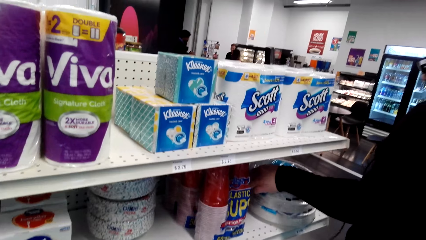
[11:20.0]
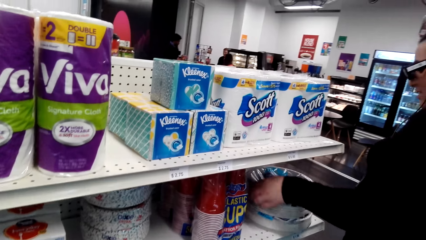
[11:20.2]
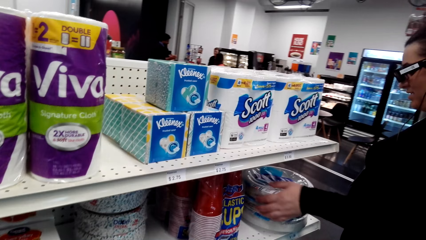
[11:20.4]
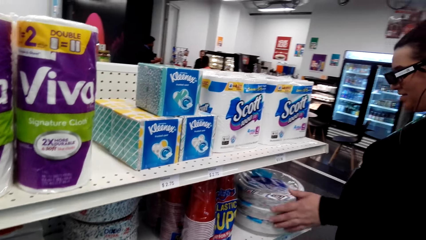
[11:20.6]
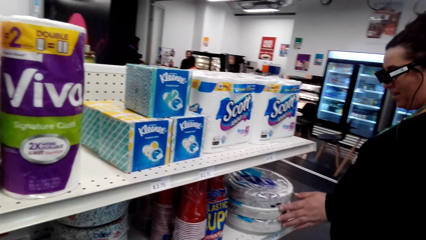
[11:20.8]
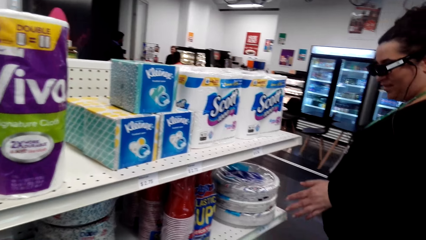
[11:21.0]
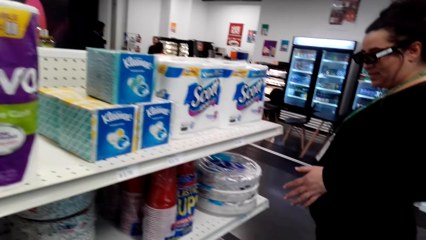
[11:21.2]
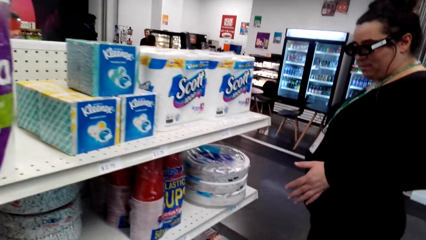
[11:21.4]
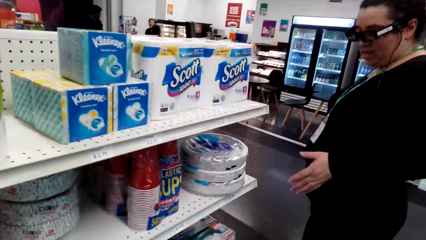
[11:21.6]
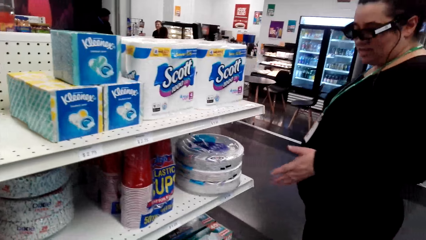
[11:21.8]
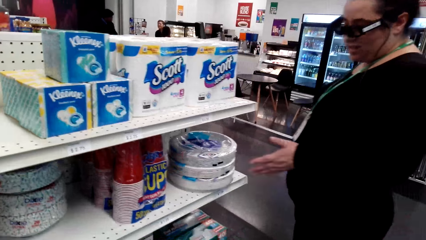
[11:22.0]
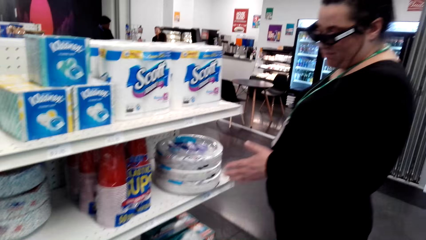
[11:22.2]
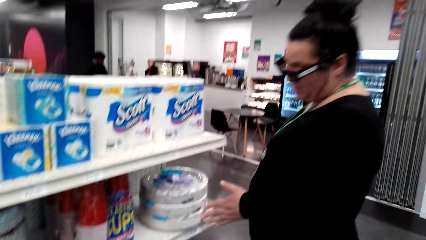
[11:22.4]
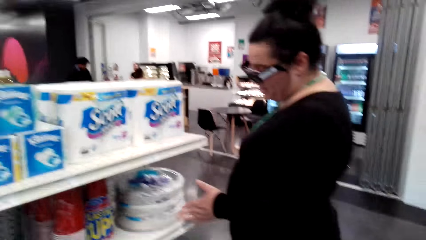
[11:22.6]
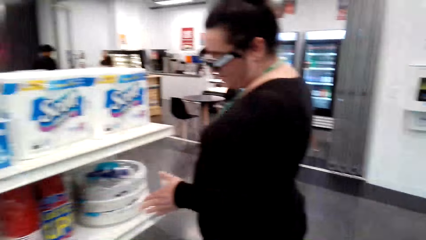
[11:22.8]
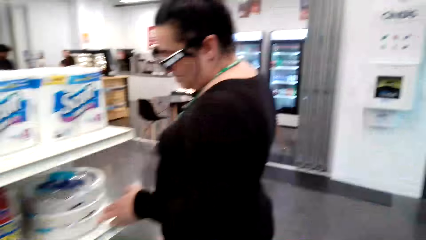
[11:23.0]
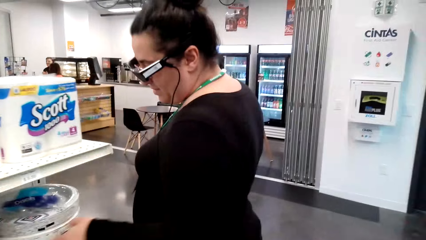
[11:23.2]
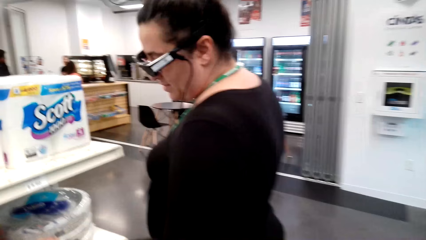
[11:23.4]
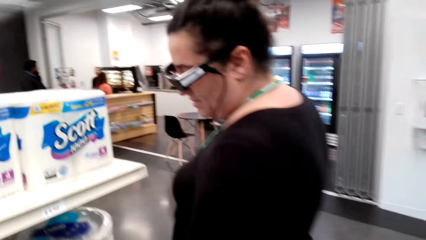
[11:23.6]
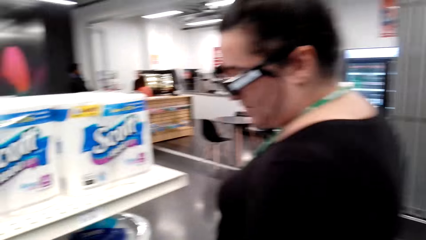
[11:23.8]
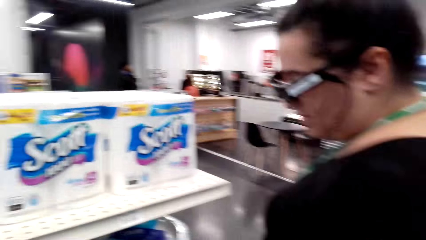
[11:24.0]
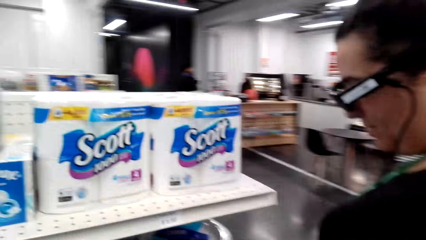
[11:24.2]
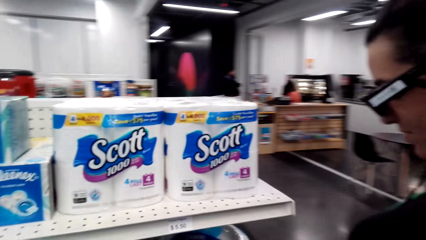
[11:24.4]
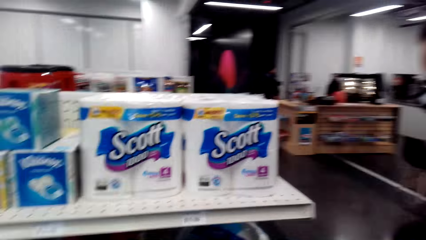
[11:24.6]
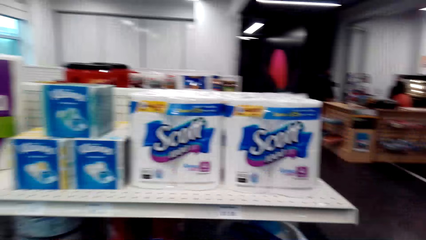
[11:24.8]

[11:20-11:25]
A woman touches plates.

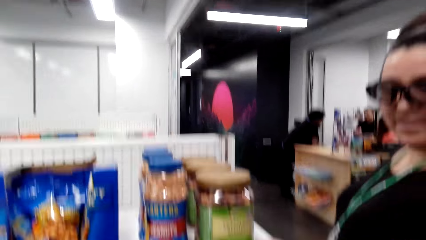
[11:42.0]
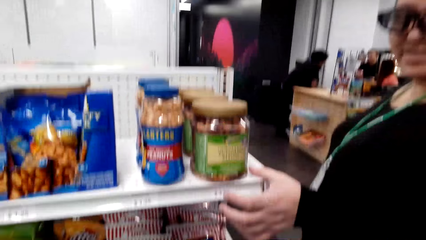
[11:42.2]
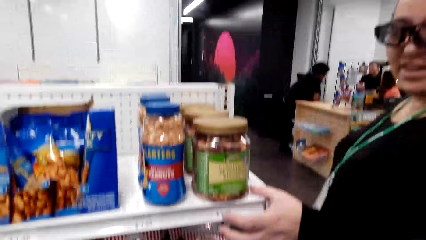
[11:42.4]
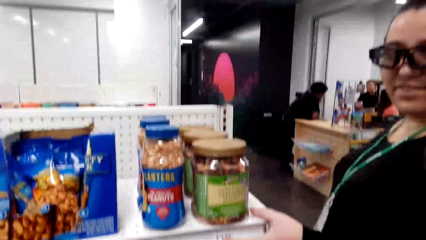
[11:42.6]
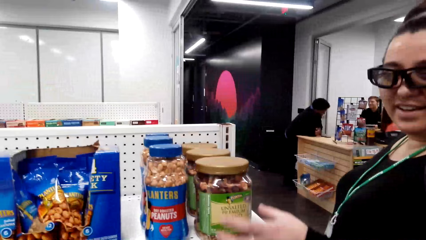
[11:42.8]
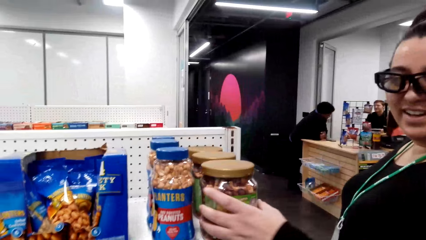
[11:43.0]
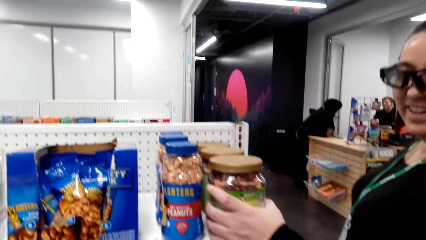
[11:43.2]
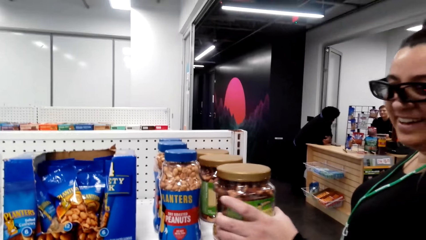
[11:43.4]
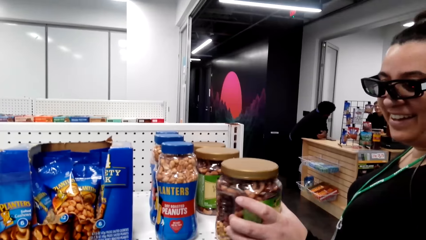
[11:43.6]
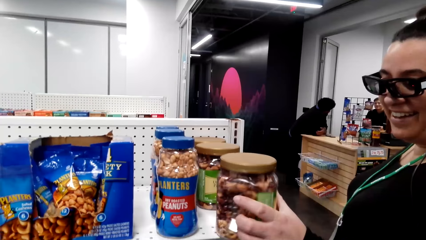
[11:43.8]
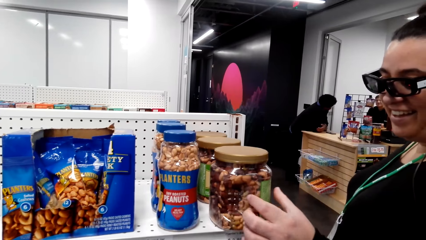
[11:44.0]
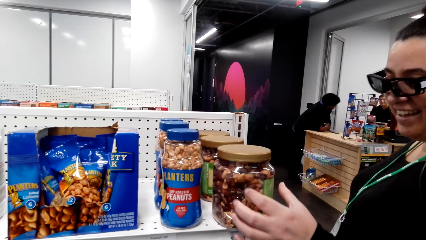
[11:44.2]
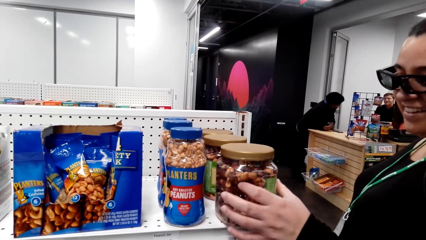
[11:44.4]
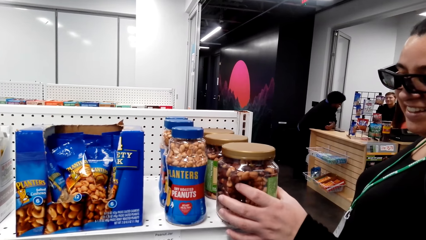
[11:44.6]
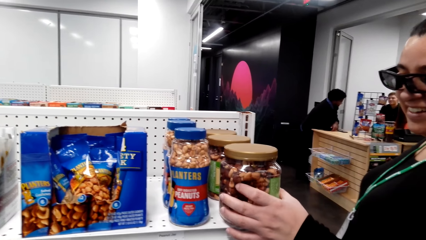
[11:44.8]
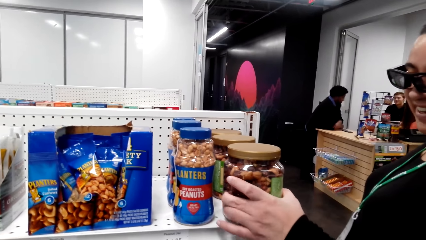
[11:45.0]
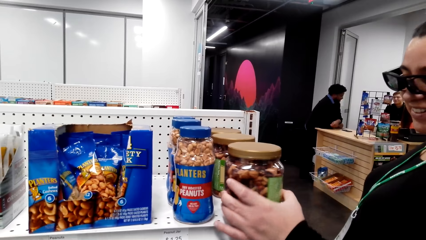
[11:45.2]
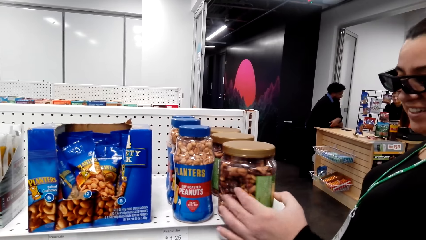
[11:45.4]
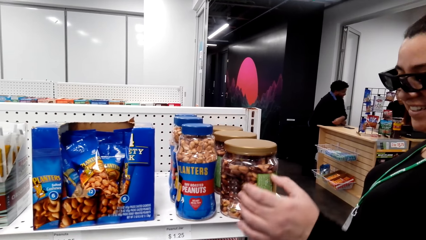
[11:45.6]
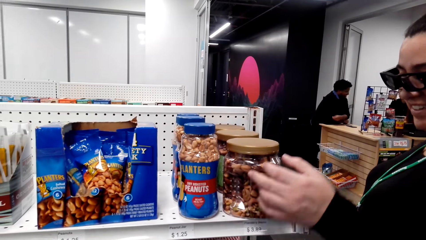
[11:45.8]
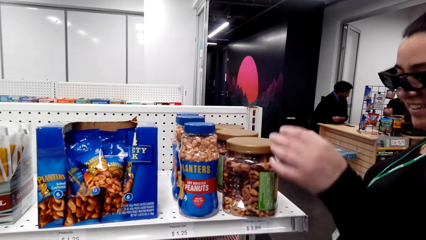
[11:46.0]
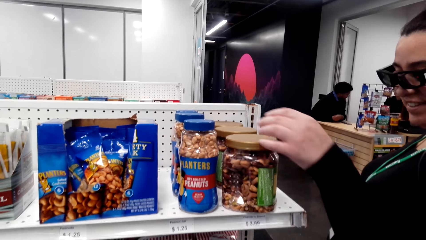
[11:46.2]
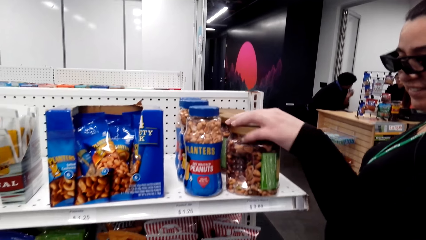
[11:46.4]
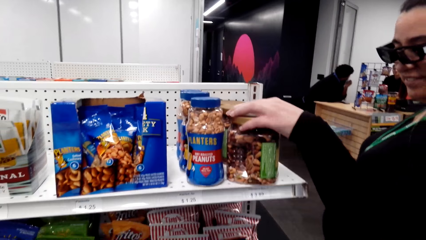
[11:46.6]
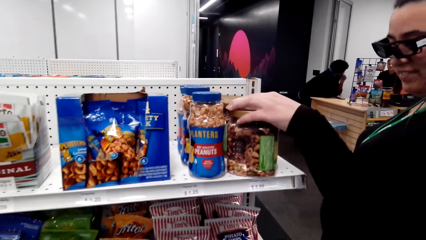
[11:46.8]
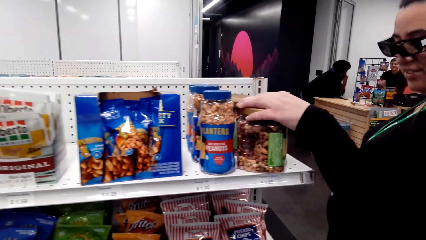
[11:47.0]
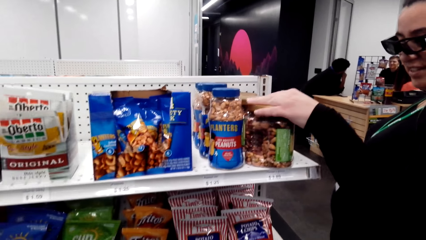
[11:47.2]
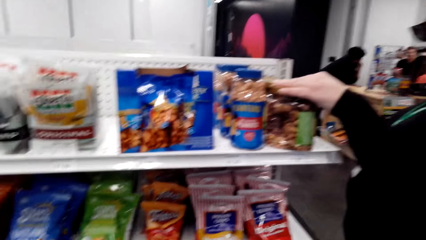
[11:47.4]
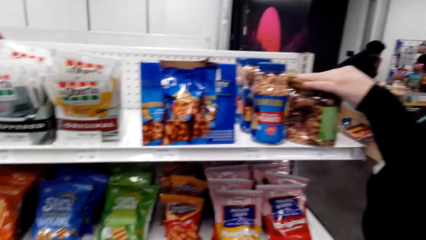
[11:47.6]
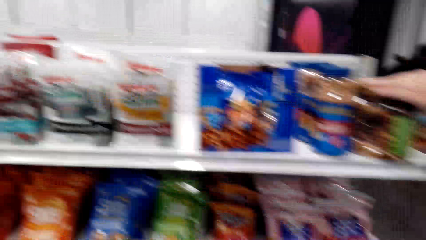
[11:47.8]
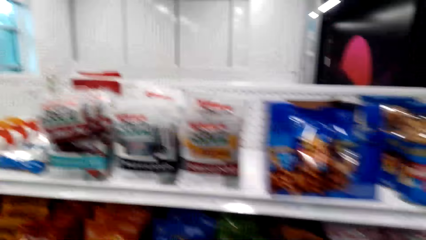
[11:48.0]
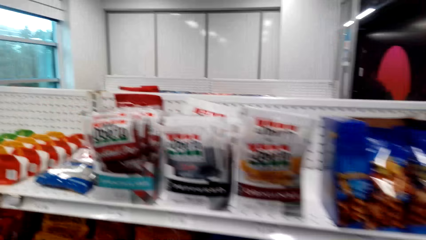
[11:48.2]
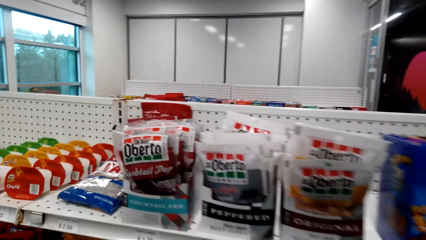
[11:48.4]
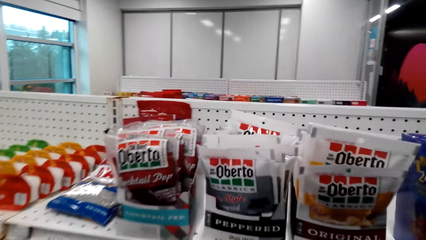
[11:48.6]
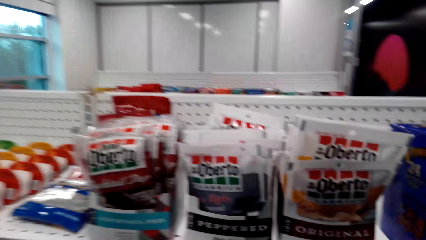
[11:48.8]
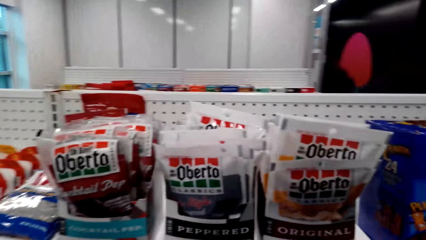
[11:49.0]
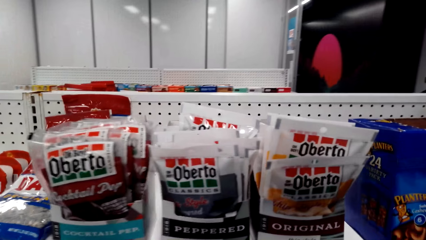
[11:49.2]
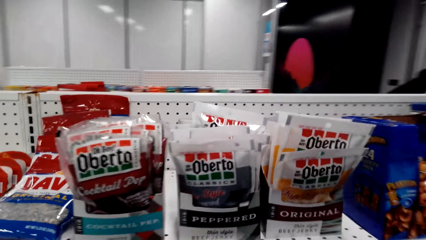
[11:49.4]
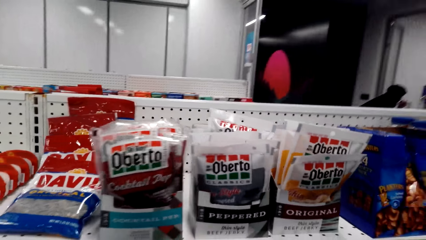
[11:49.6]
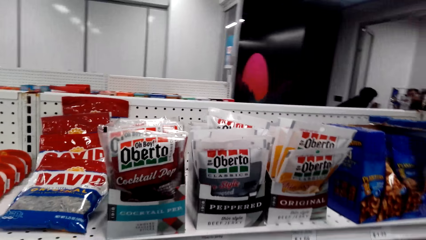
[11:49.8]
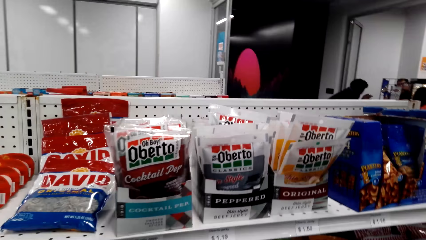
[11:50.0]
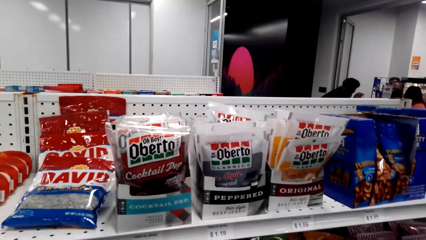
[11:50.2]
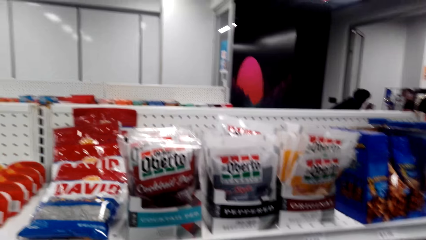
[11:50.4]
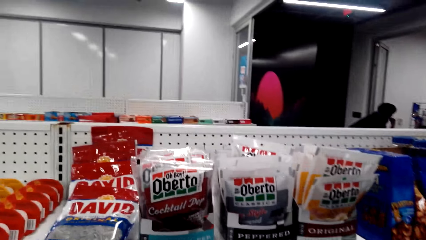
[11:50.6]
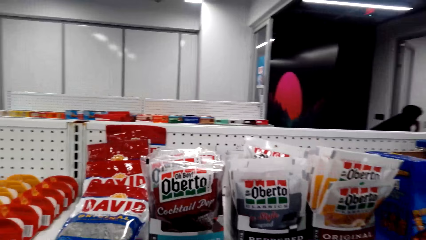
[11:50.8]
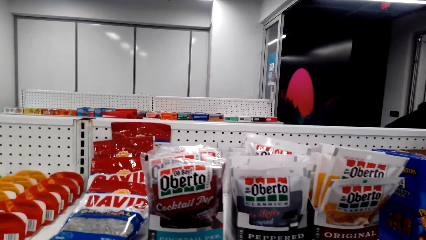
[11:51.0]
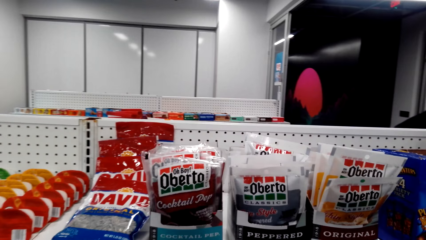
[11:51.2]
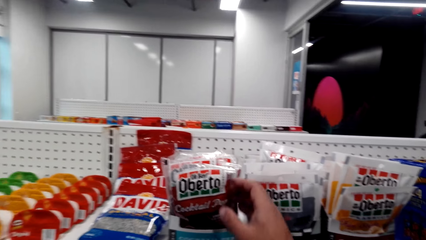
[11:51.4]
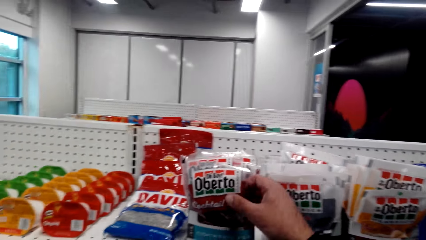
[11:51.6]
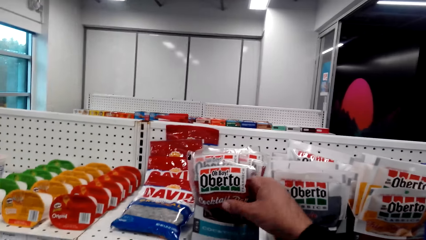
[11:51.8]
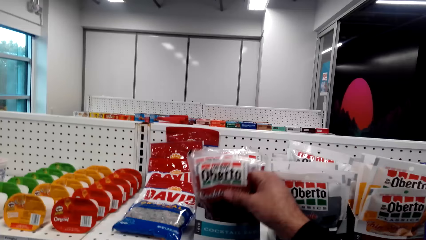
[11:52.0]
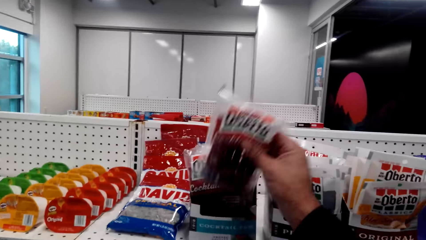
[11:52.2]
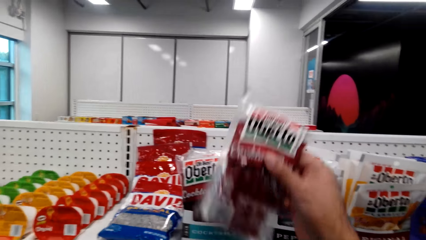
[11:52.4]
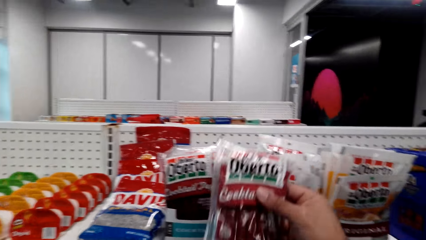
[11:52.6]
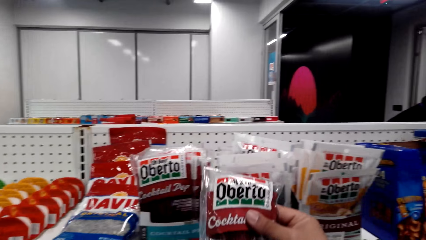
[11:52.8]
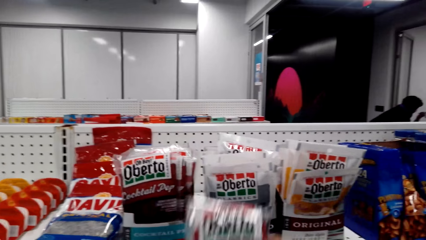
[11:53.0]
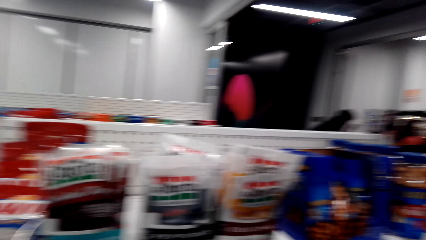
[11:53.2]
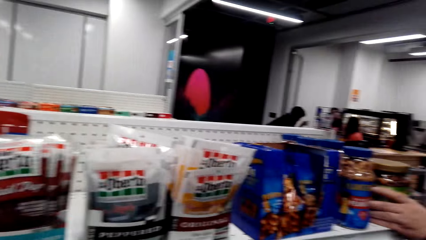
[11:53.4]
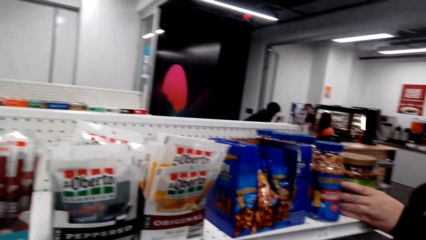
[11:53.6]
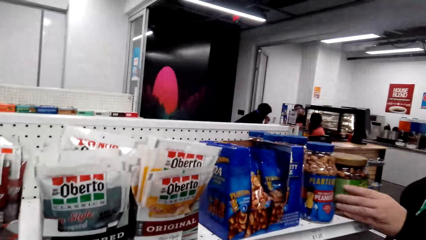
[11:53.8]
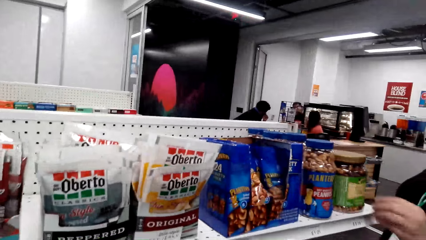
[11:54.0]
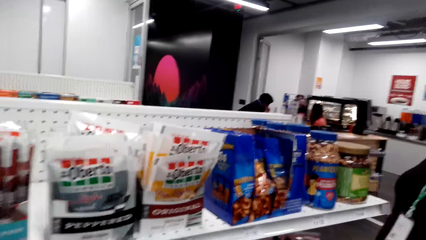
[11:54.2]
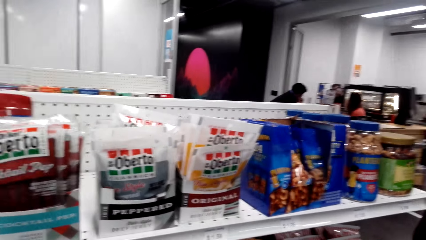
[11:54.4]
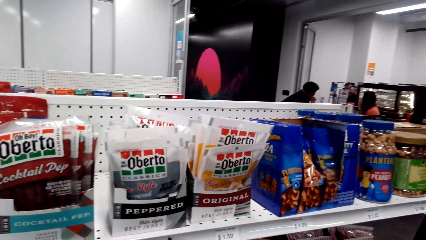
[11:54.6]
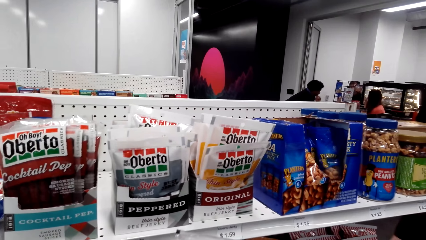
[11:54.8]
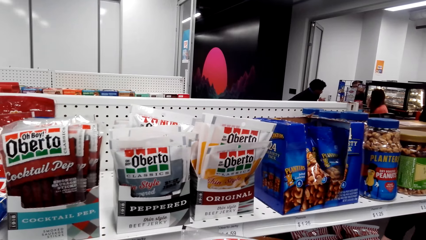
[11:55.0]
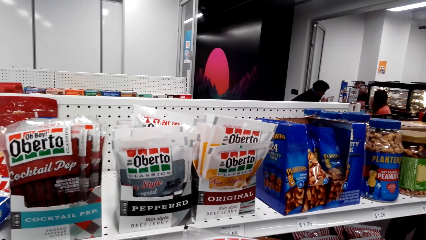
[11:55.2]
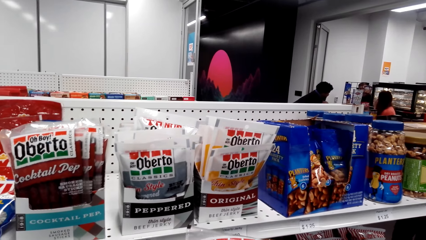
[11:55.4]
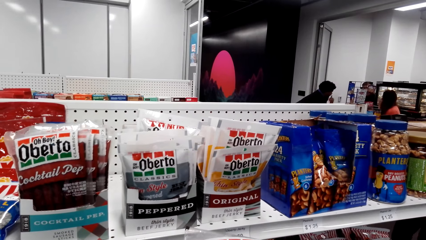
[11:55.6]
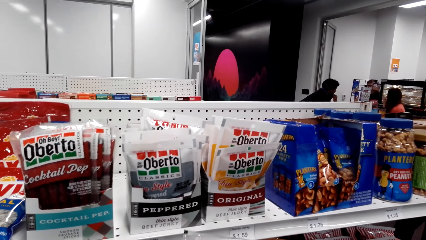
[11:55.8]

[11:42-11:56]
The woman touches a container. The camera wearer picks up the Oberto Cocktail Pep.
